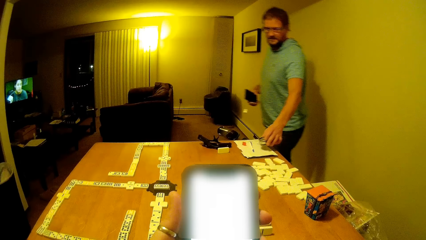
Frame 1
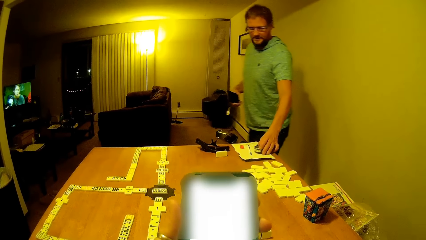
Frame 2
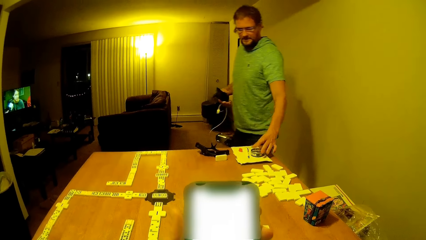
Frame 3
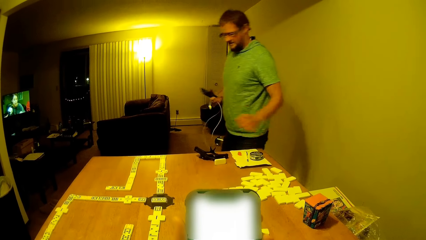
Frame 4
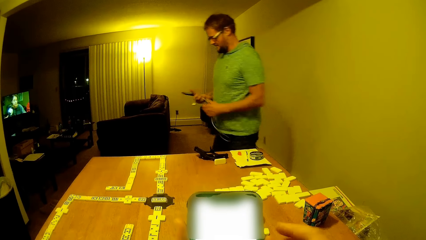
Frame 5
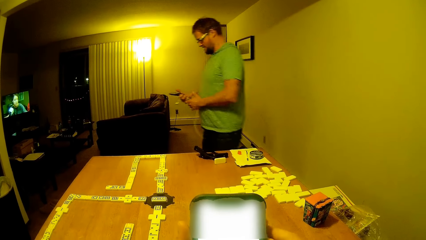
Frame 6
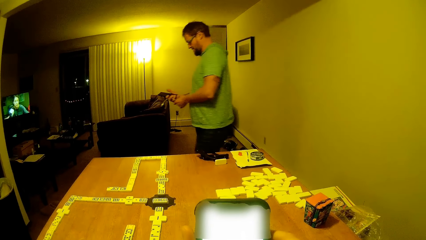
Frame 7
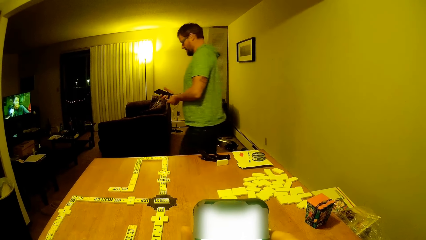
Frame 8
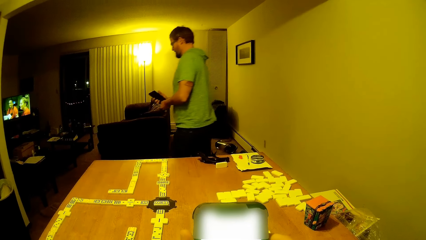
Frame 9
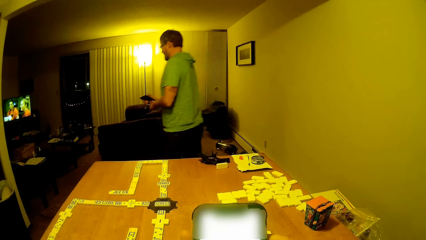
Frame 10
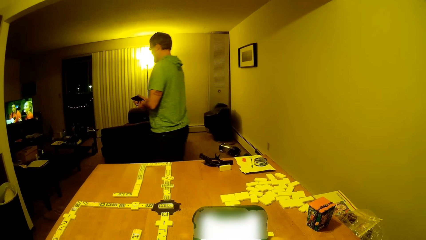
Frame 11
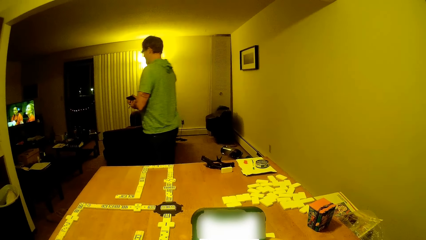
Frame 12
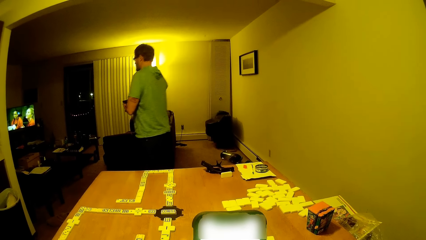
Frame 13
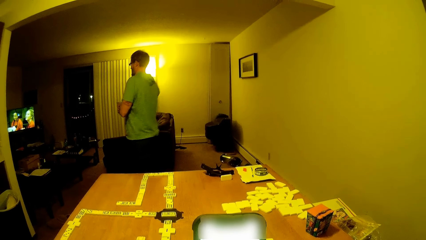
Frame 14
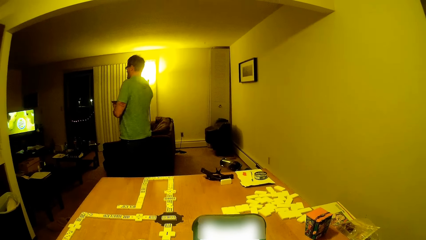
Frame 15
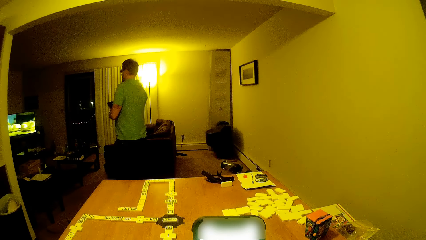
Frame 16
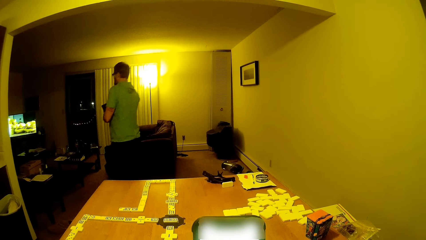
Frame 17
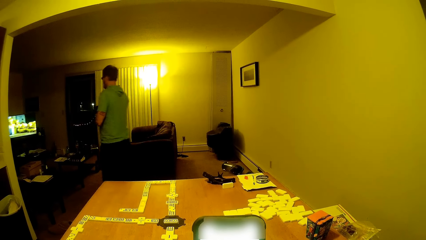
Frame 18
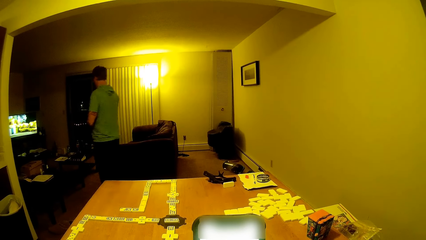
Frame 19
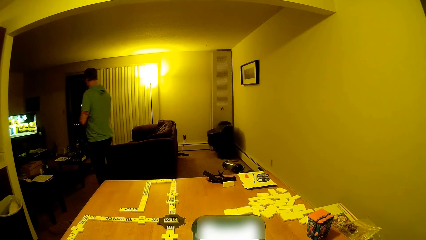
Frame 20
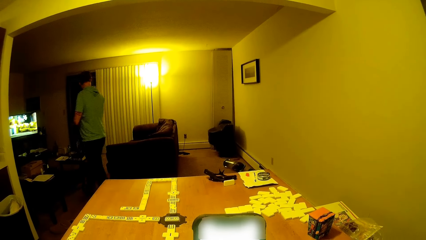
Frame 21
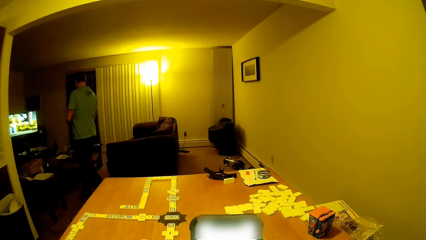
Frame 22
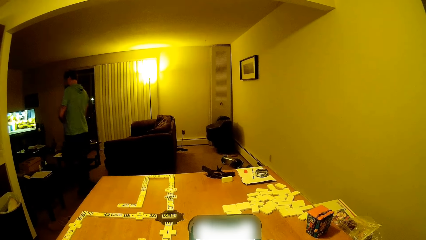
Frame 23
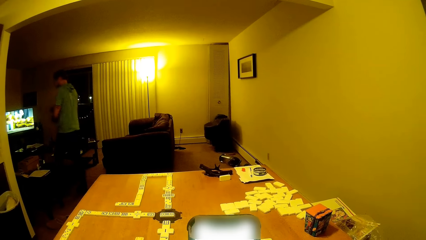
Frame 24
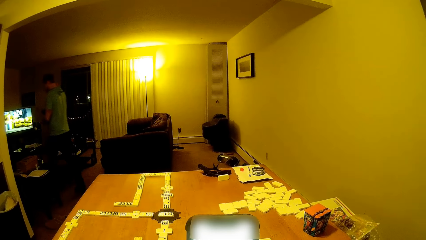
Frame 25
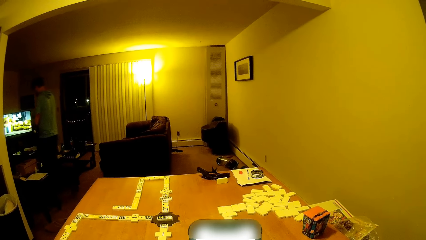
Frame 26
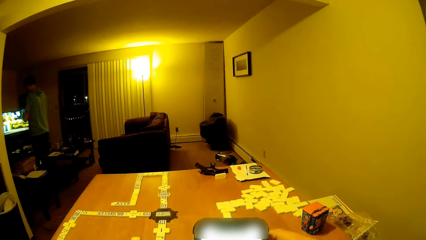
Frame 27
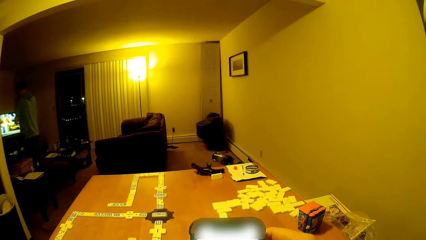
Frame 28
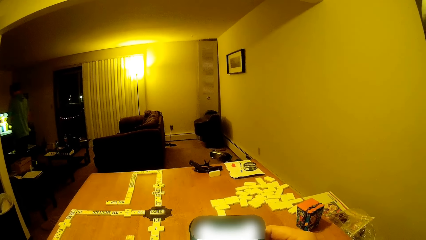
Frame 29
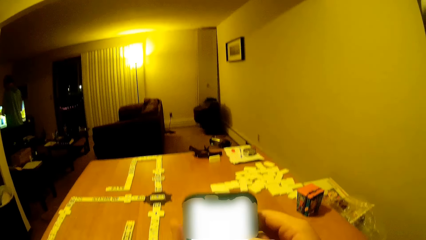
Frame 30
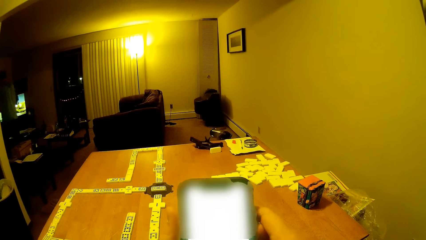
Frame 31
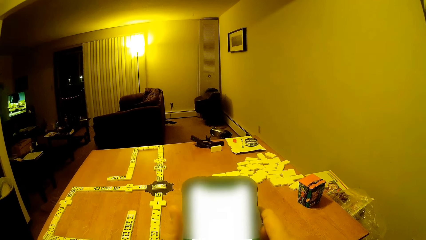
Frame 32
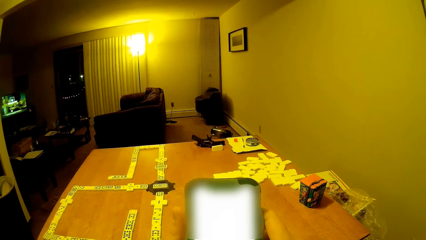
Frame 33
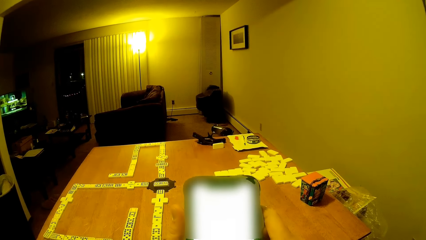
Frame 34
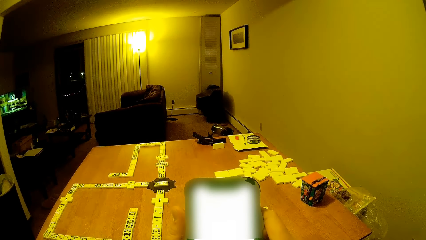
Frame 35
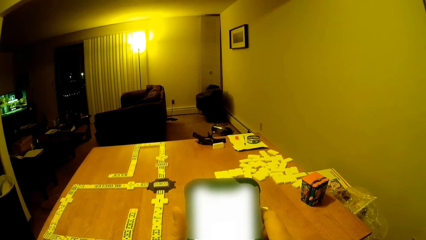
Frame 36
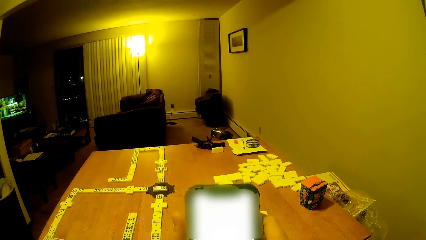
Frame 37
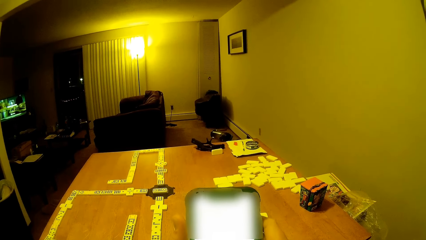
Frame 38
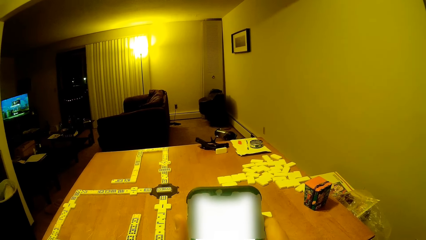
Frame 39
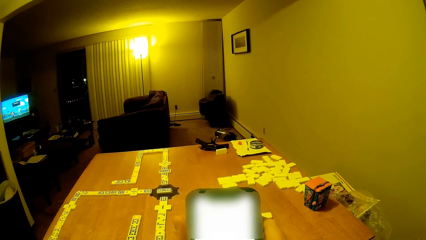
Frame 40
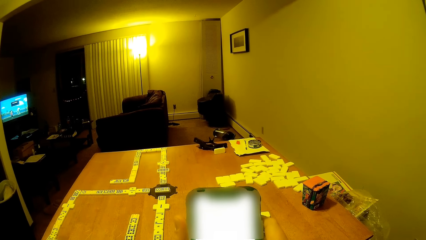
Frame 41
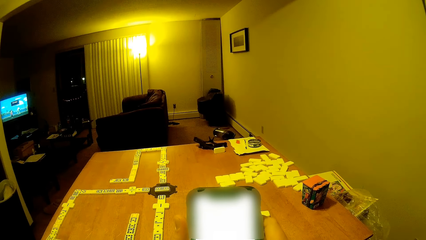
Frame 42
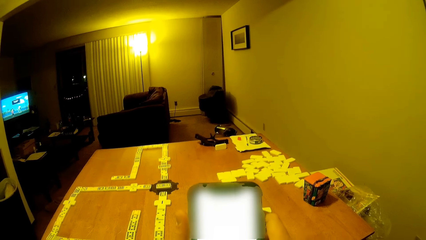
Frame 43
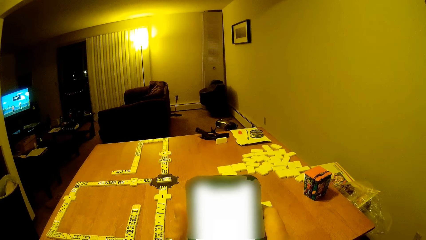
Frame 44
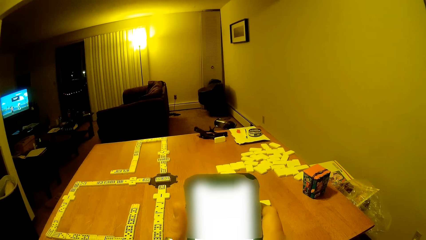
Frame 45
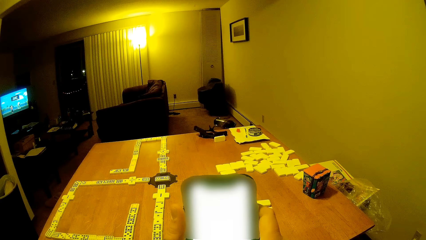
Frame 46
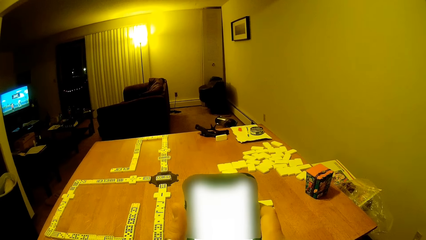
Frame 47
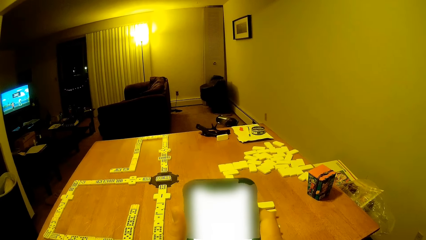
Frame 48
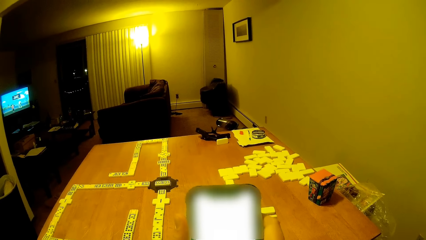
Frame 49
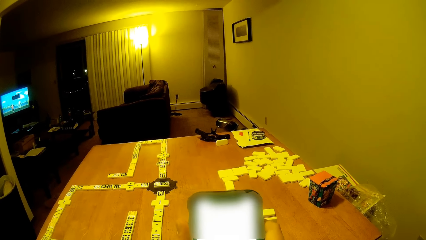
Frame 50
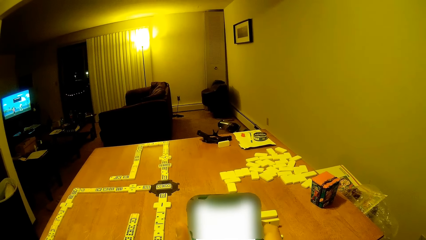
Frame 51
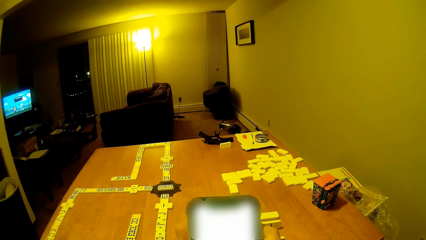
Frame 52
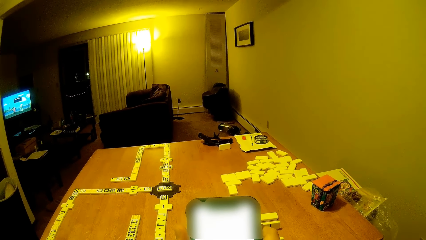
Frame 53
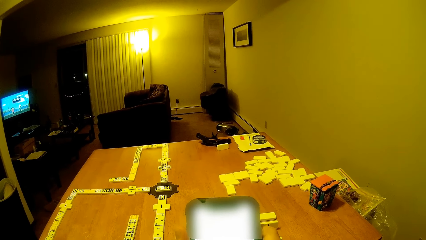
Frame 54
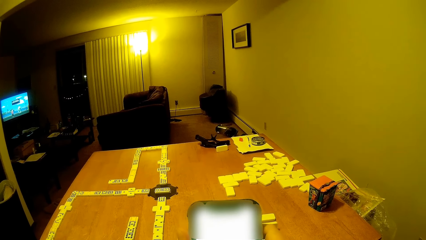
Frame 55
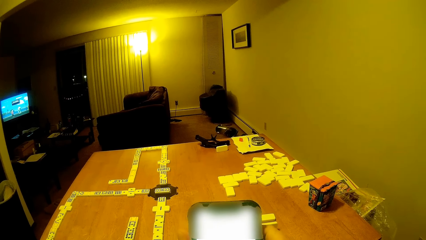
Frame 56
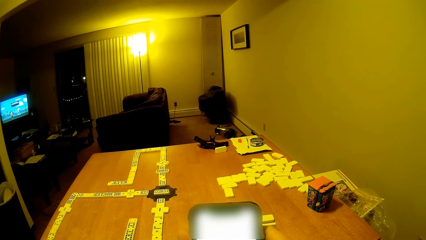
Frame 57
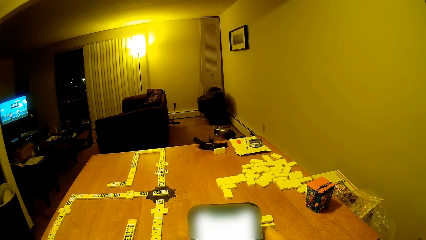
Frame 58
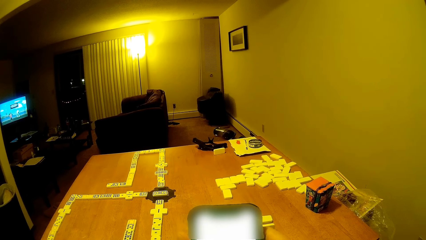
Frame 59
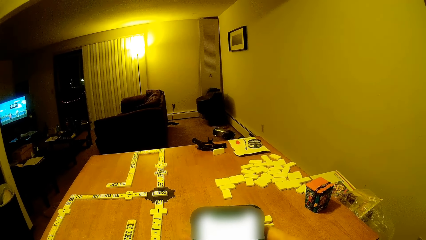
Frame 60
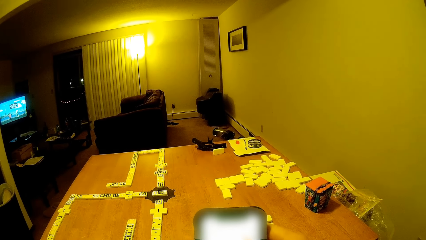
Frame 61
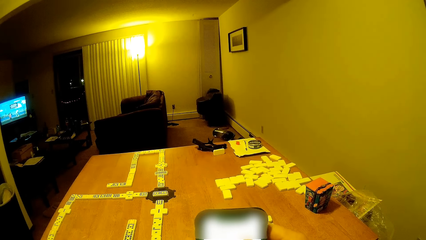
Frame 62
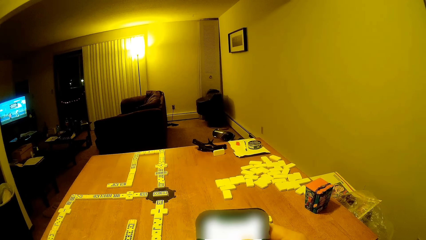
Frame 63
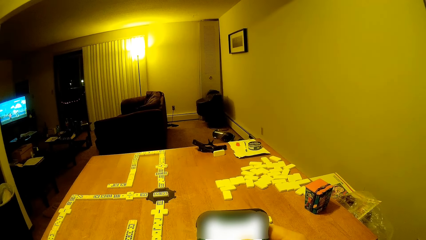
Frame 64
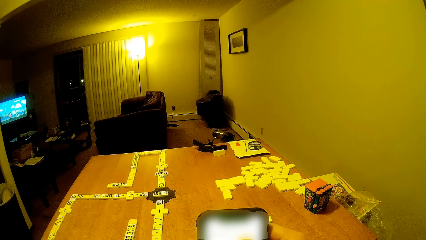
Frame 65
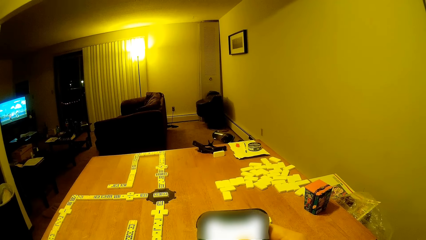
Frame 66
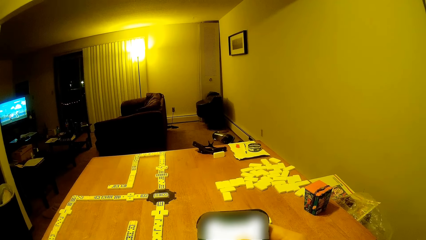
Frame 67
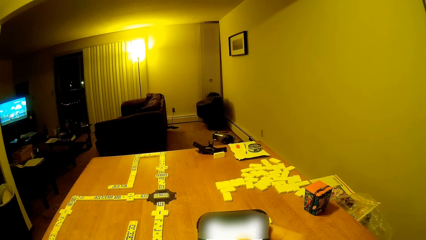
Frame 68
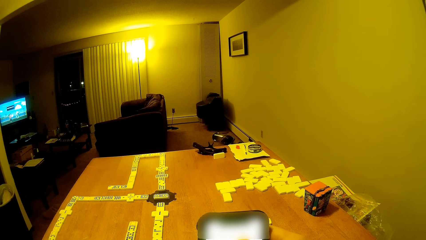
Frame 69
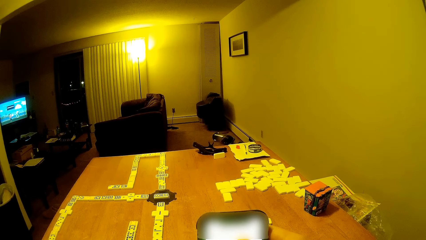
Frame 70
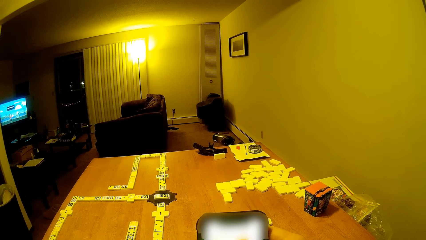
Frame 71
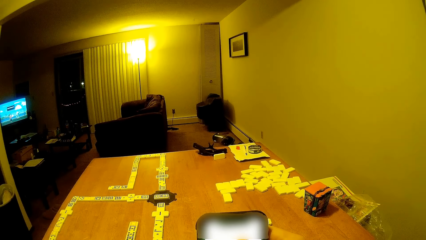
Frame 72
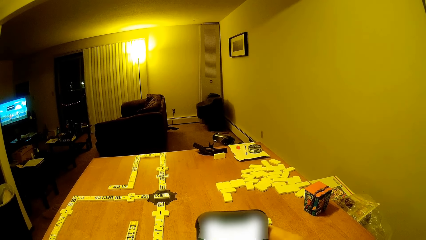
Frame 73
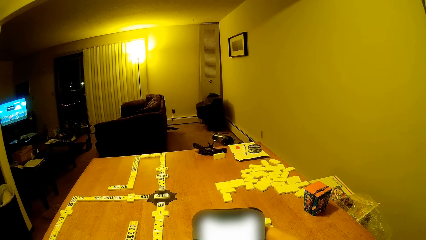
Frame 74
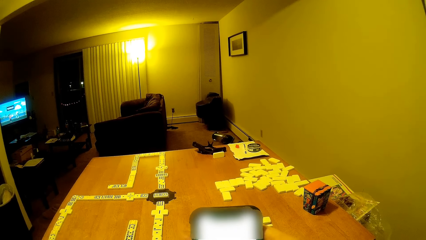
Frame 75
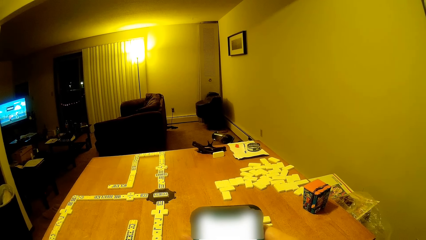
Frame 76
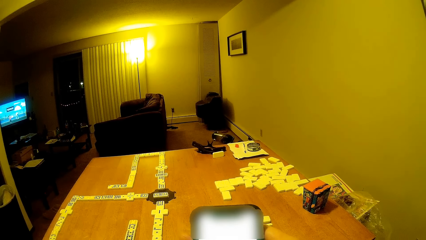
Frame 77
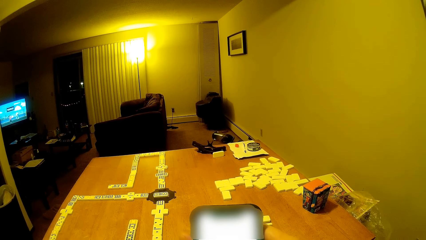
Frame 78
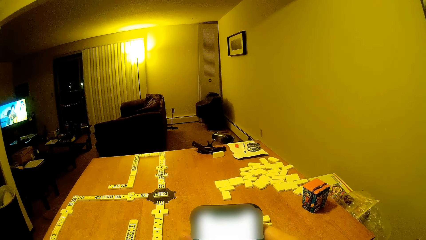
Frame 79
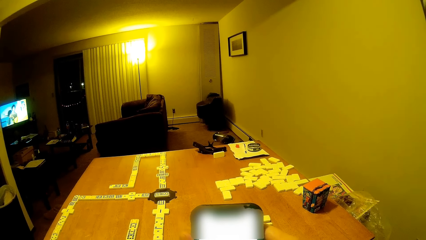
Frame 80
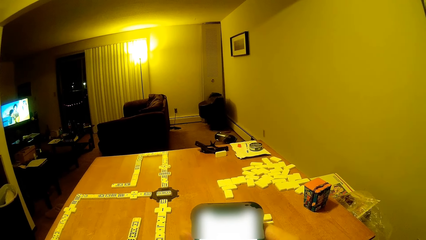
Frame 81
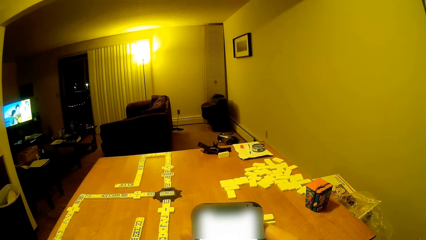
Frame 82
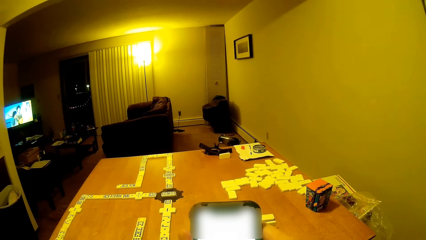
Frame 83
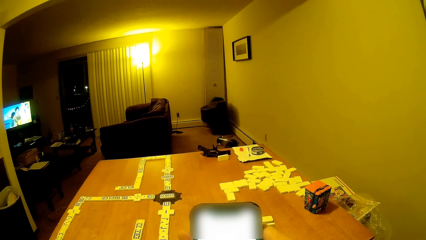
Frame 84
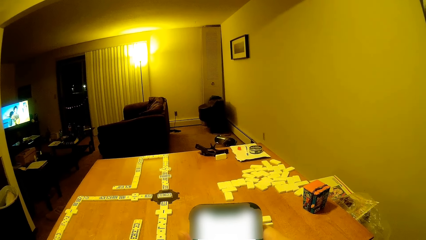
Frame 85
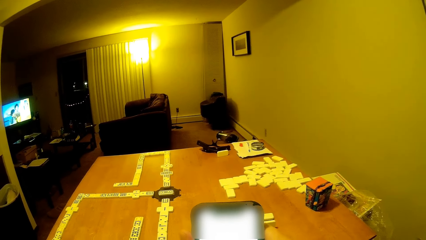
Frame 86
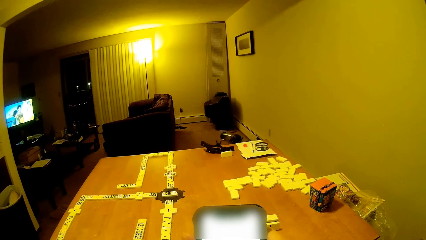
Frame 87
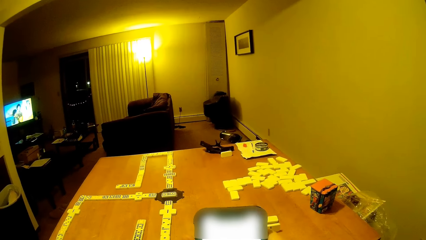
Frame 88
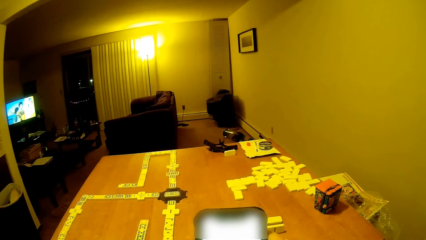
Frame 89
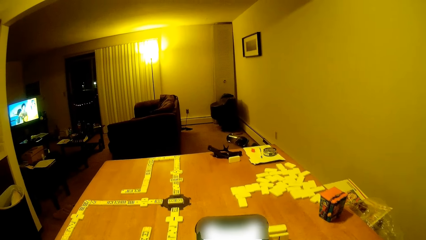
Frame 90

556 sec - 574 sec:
A man walks away from the room. The man places a circular tin on the table. The camera wearer operates the phone in his hands. The man walks on the floor. The camera wearer operates the phone.
